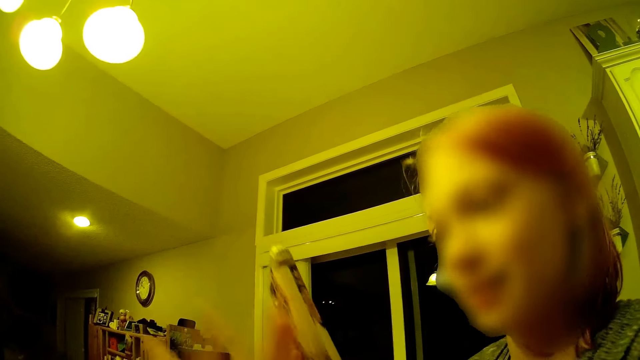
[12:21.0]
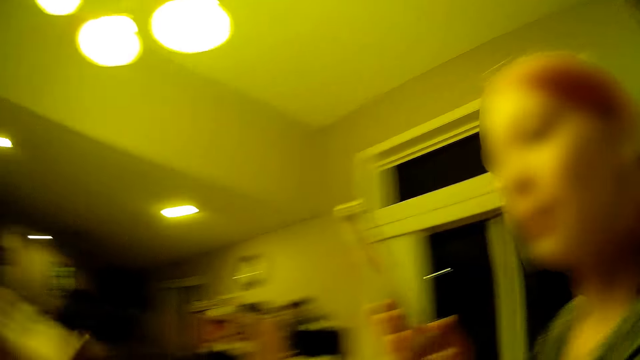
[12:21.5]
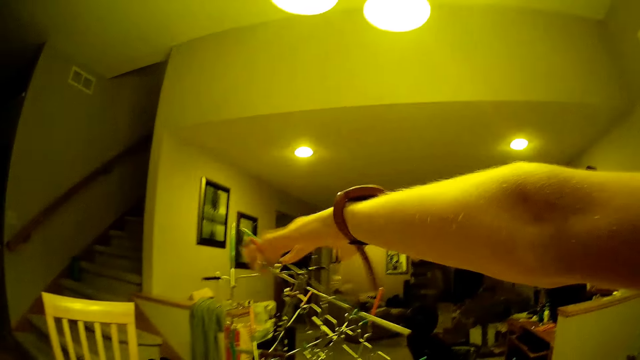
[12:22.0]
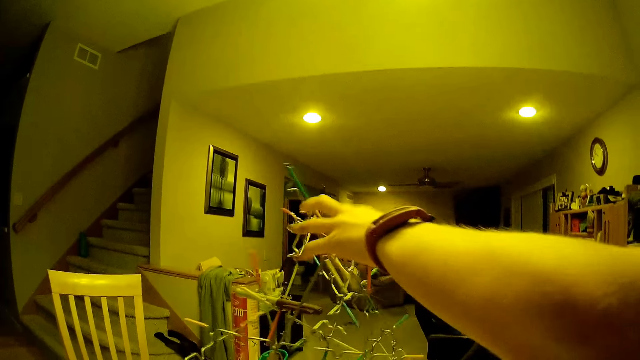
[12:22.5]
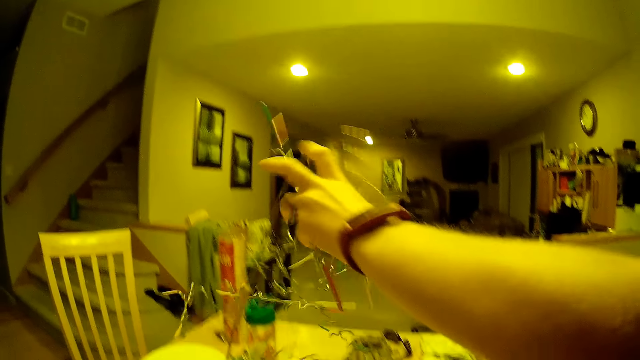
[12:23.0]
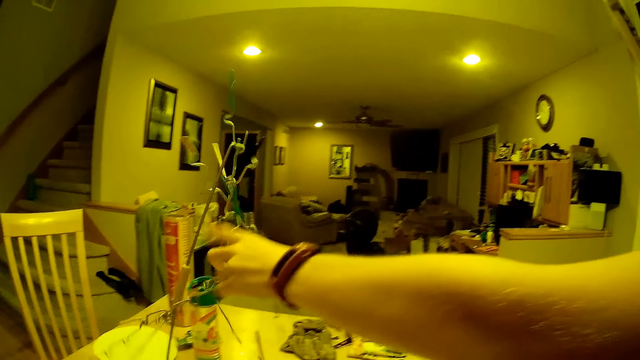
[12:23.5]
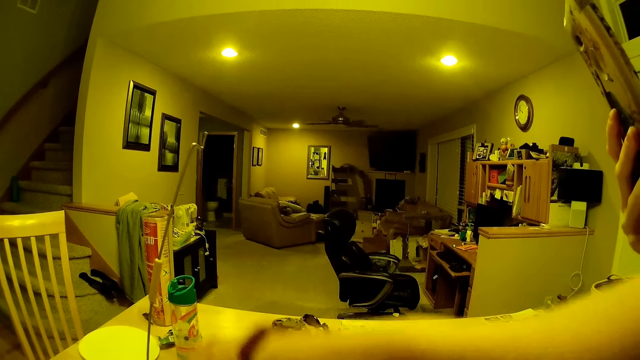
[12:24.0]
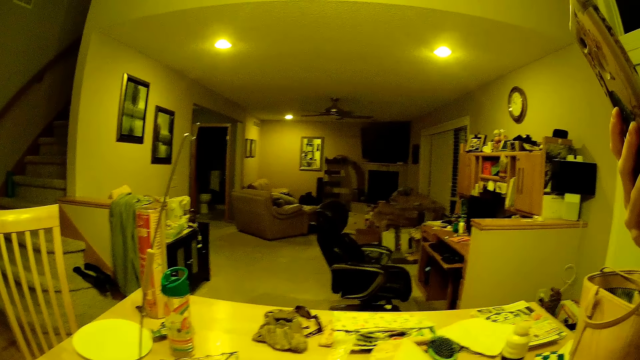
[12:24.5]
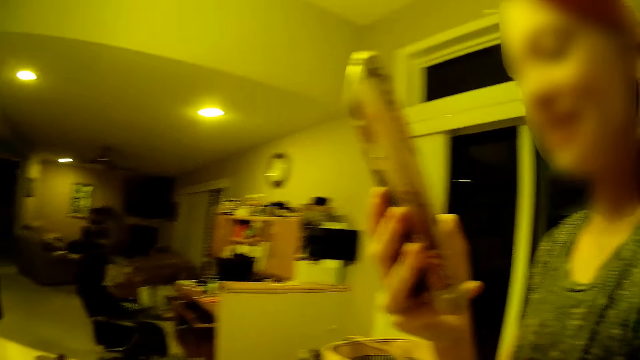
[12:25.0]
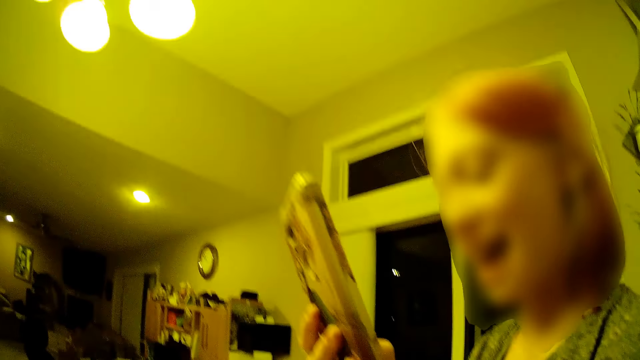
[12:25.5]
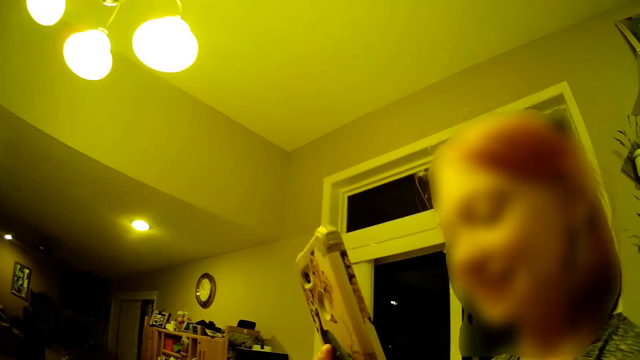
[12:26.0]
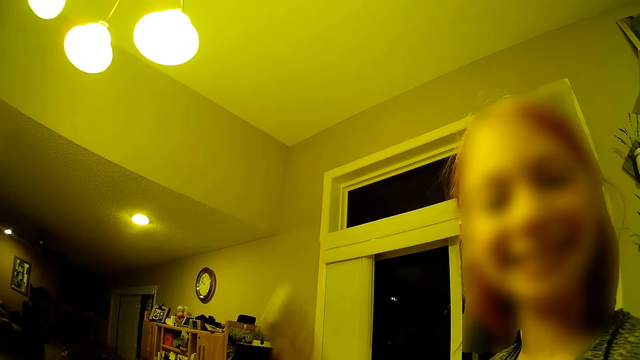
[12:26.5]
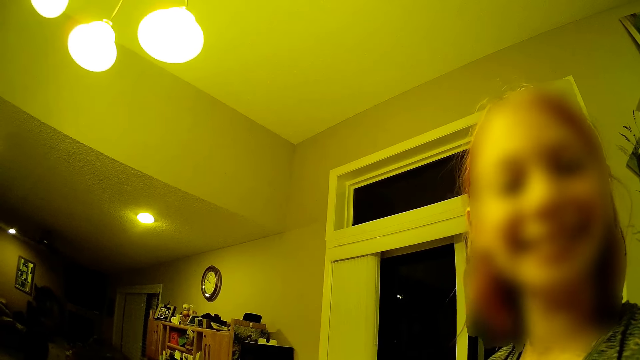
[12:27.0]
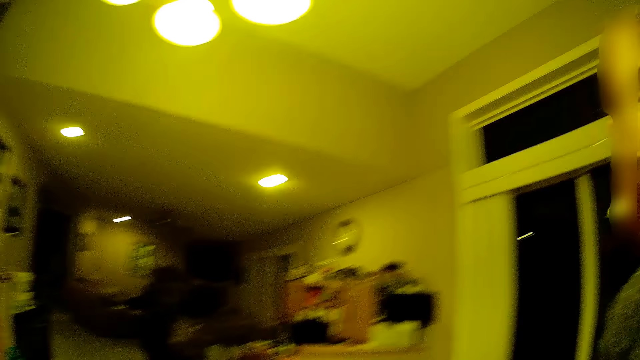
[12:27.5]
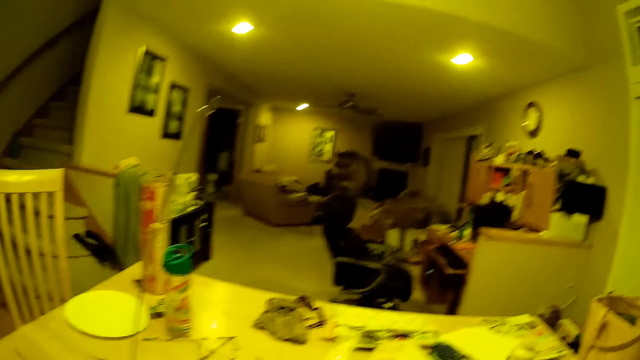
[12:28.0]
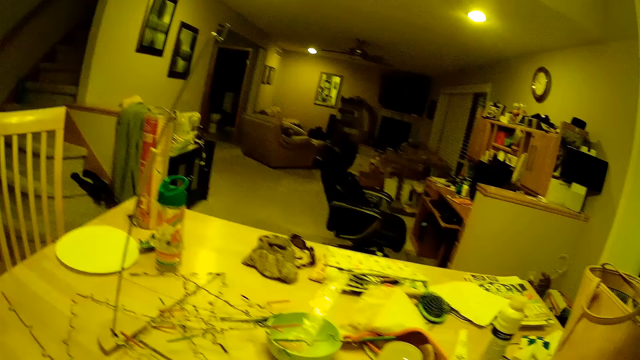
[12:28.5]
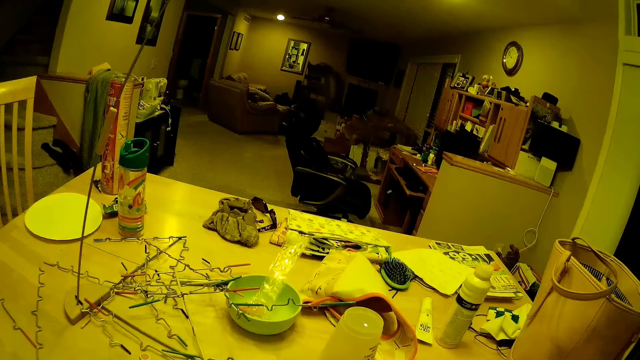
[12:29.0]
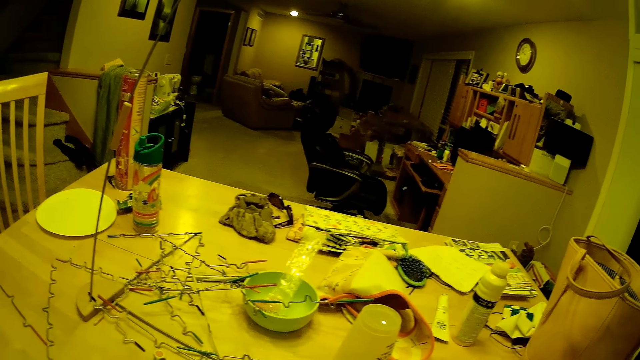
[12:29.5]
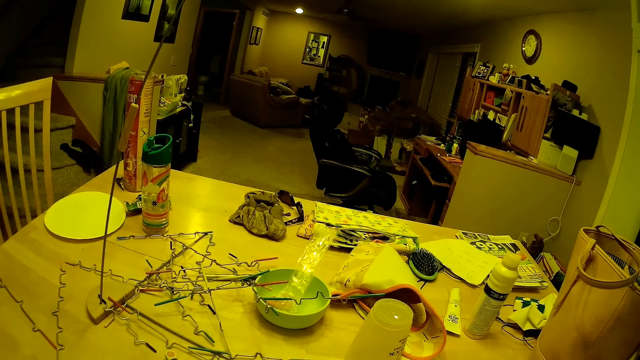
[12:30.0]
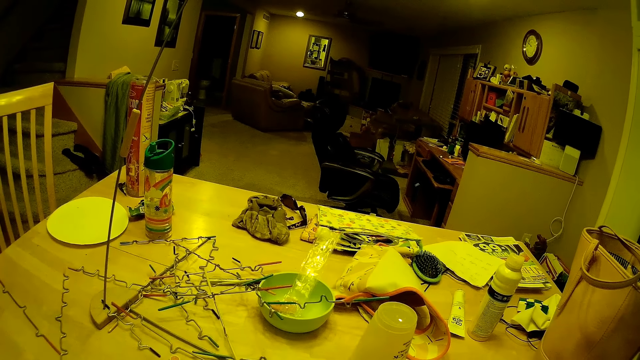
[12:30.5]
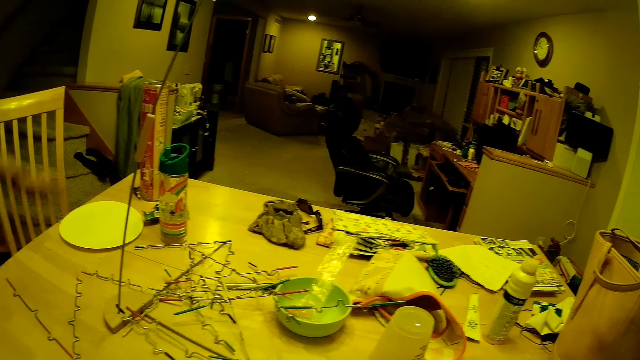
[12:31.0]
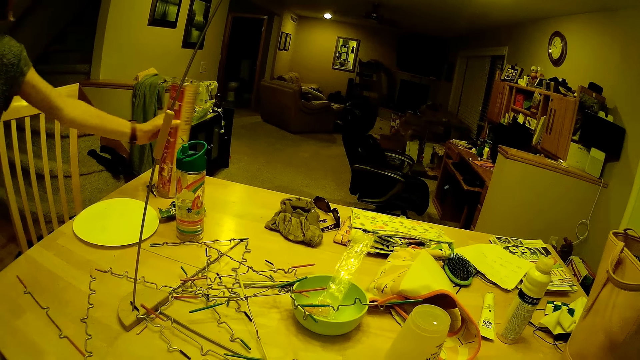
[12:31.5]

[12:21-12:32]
A lady converses to the camera wearer. The camera wearer destroys the structure. They touch something with the left hand. They look at the lady. They operate a mobile phone in the room. They look at the table. They stare in the room. The lady converses to the camera wearer.
